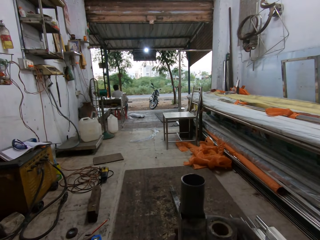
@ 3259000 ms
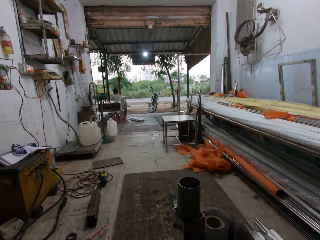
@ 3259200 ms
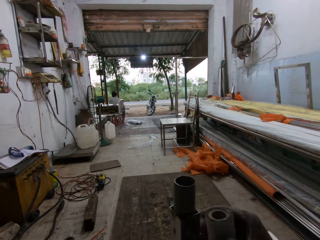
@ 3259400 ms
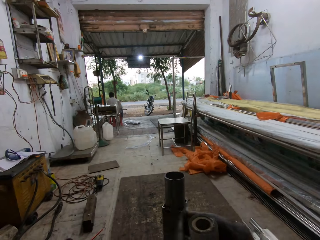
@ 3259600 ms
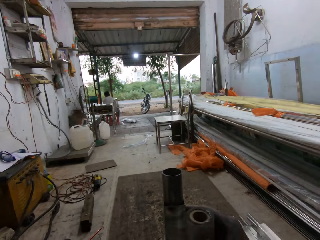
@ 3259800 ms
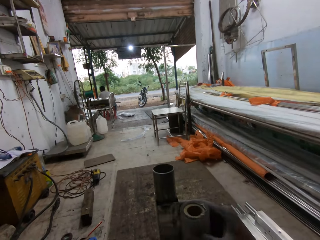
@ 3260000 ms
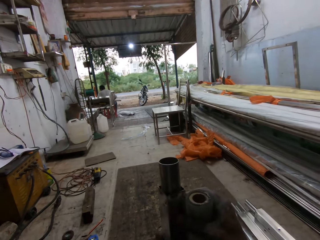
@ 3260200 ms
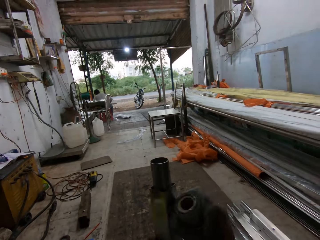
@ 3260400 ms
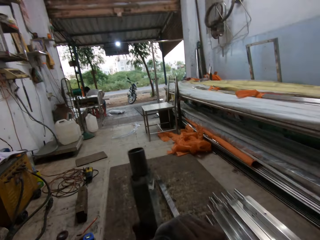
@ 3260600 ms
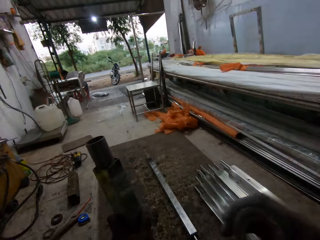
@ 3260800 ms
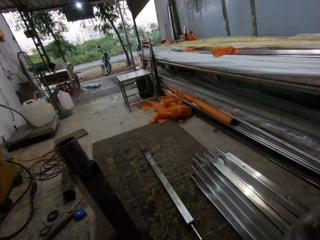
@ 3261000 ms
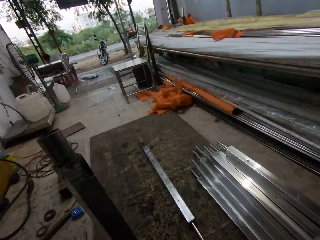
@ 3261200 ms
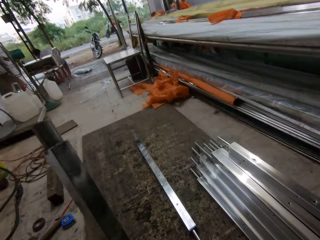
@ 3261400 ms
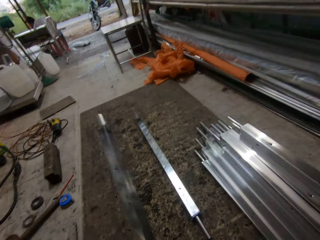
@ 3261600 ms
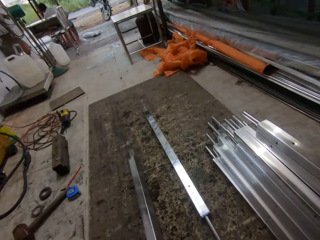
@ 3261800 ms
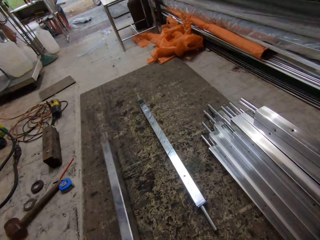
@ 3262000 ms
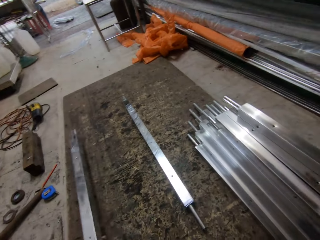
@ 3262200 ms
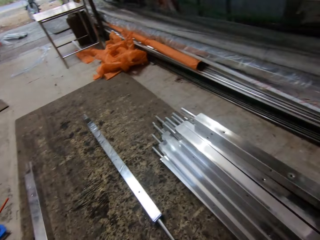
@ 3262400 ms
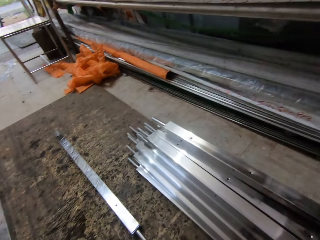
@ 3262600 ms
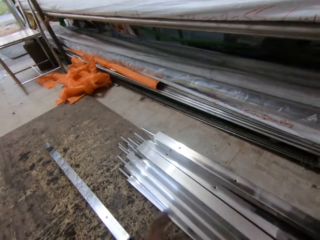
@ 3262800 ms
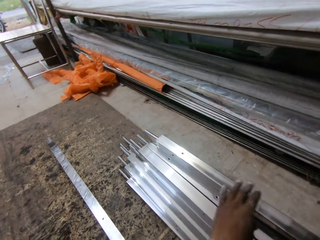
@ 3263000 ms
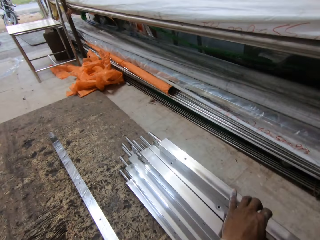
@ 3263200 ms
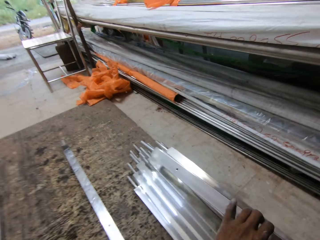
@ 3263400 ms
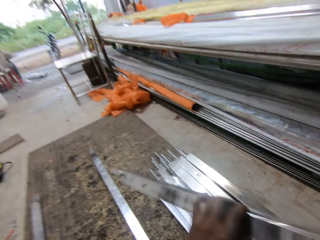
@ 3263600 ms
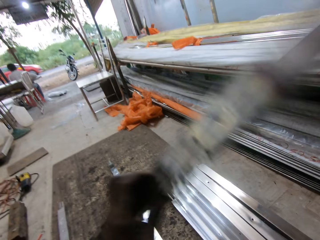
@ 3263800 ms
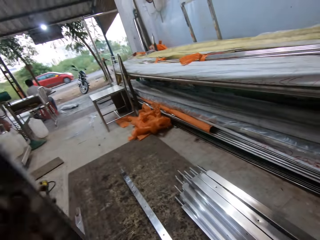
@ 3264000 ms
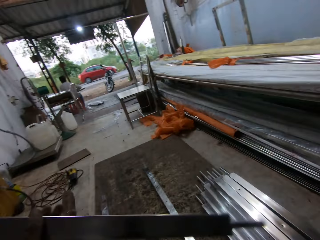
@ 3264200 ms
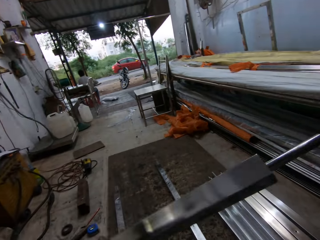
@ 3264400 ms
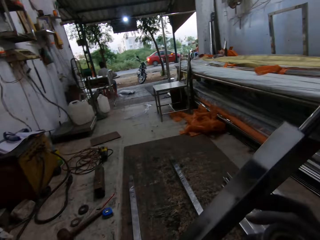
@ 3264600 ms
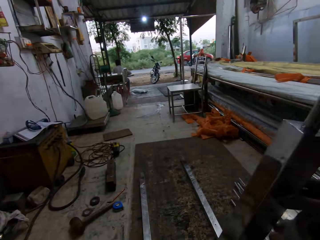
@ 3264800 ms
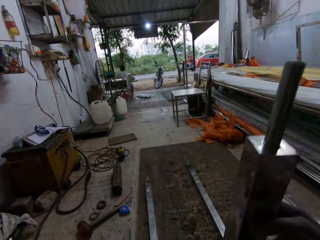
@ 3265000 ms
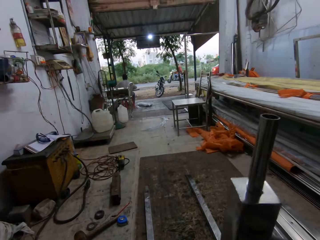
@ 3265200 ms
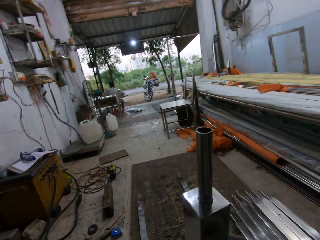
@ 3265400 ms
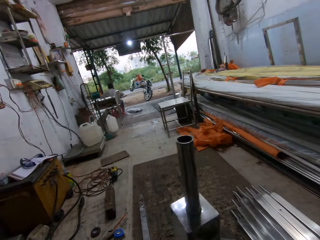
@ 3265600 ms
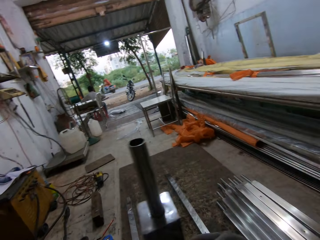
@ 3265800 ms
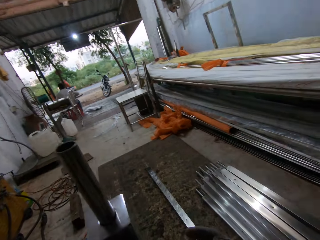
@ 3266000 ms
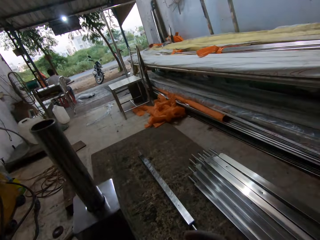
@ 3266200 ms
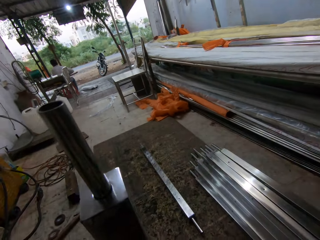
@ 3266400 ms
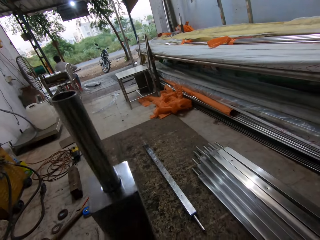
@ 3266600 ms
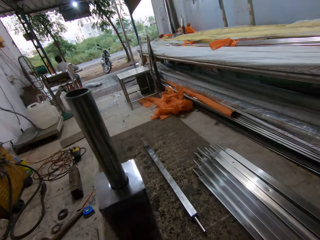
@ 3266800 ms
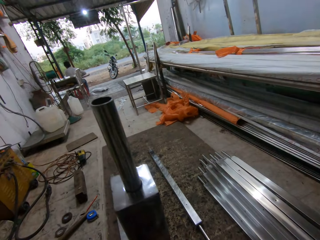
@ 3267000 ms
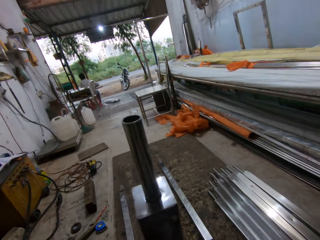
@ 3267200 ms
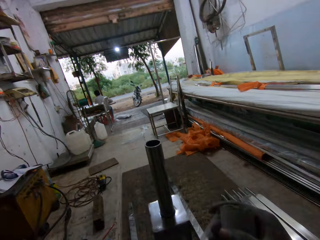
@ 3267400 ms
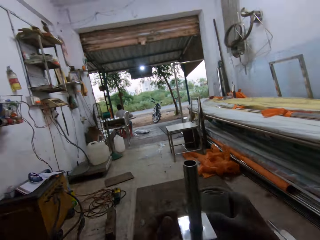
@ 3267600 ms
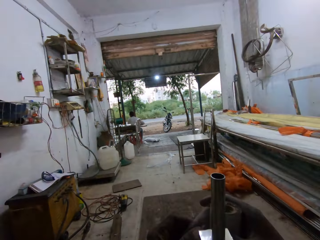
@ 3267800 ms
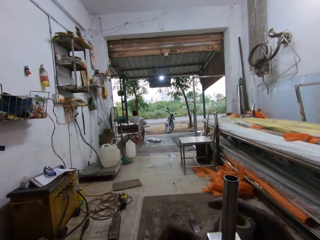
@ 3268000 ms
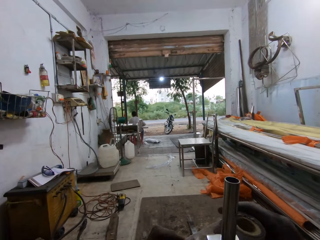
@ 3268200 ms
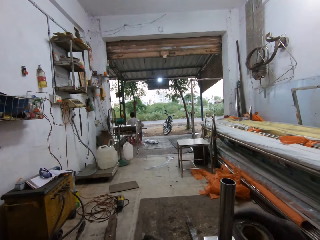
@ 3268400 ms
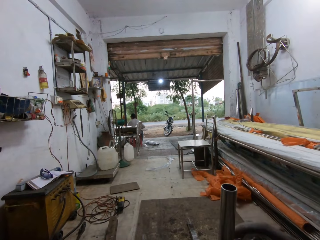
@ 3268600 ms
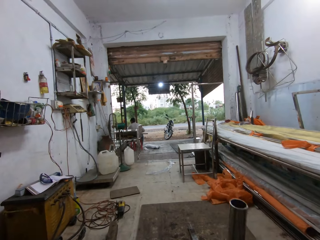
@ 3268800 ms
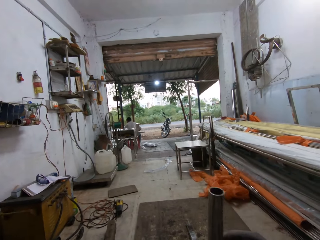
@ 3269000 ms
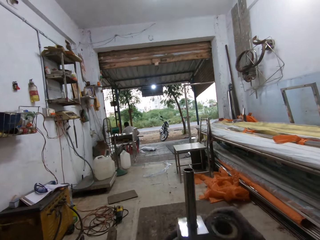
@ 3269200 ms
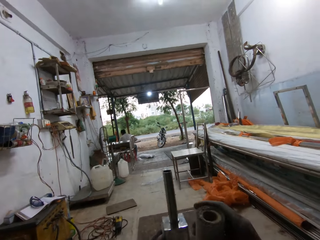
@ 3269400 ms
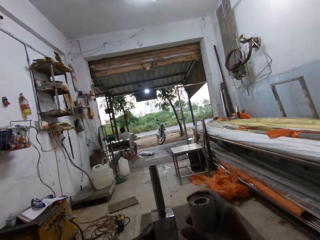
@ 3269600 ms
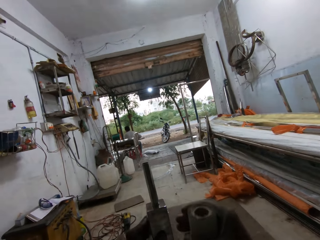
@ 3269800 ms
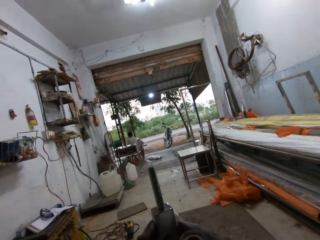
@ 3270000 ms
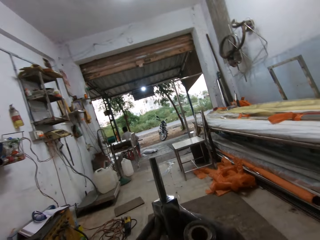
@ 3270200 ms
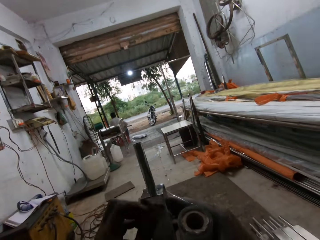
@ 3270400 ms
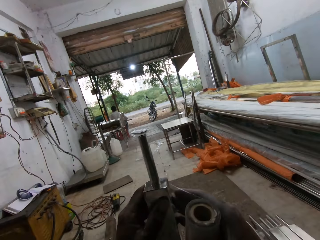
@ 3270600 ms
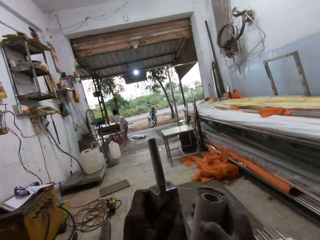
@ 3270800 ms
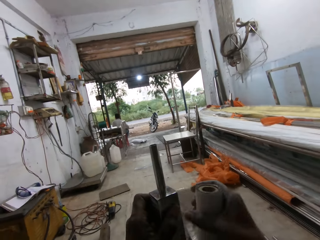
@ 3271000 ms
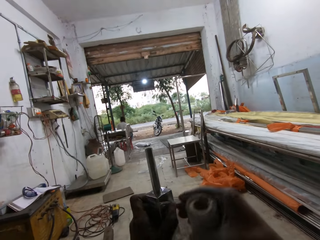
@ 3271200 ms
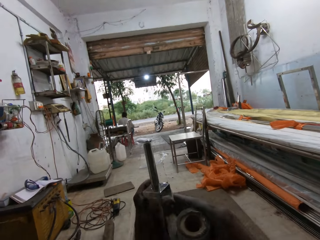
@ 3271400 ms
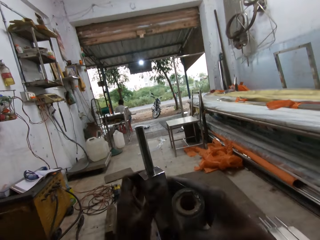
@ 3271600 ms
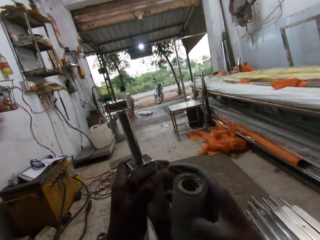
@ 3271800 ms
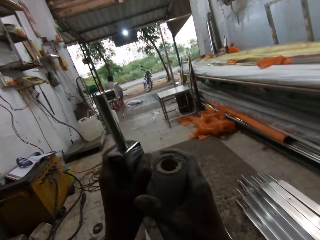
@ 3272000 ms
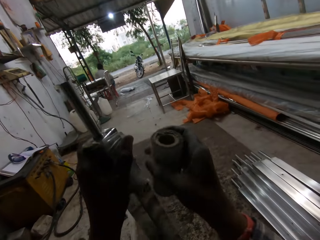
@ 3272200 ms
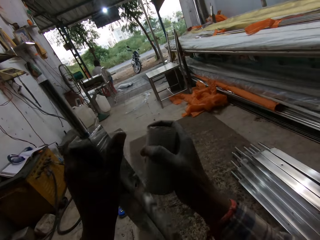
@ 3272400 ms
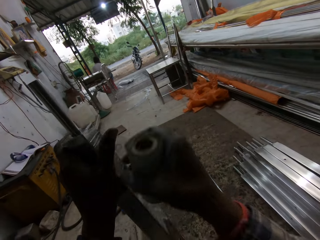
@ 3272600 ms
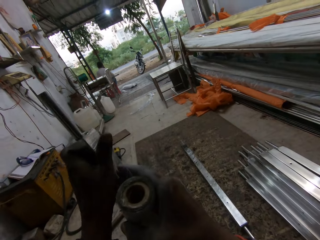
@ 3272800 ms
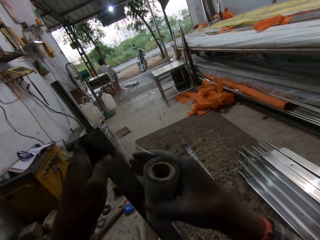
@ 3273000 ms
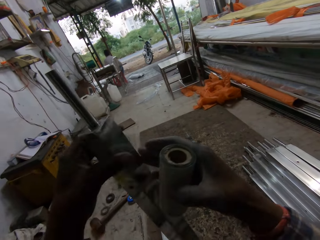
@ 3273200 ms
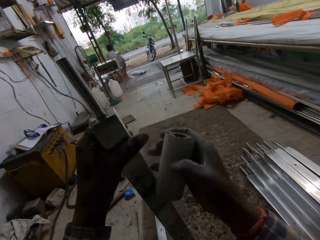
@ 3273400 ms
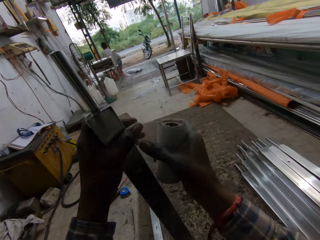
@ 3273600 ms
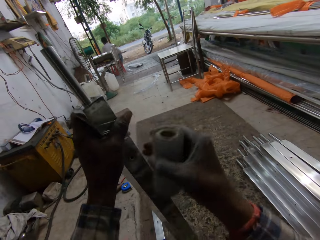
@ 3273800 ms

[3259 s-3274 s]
The camera wearer places the metal rod in his left hand on the ground. He picks the metal rod from the ground with his left hand. He flips the metal rod with both hands. He peels the masking tape with both hands. He rotates the metal rod on the ground with his left hand. He wraps the metal rod in his left hand with the masking tape in his right hand.

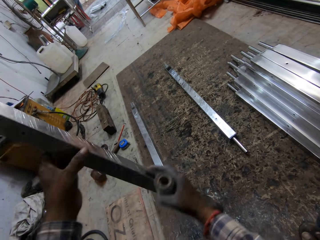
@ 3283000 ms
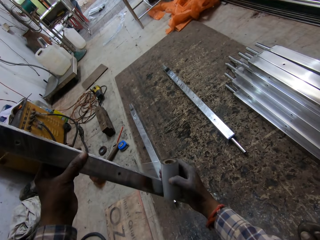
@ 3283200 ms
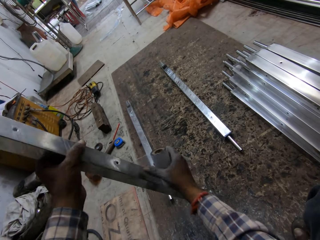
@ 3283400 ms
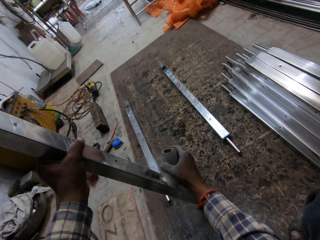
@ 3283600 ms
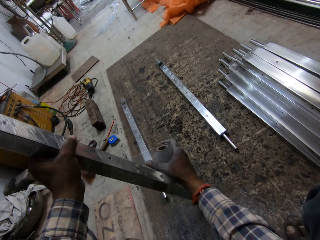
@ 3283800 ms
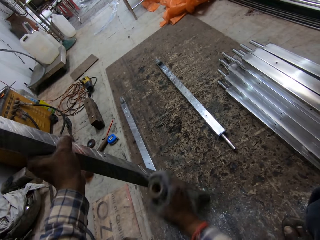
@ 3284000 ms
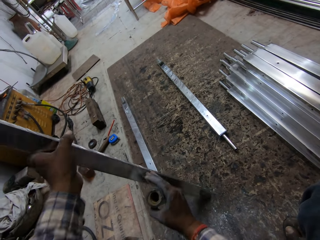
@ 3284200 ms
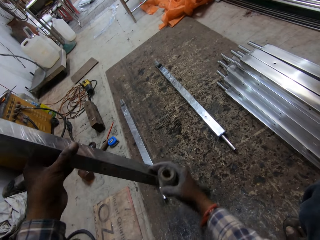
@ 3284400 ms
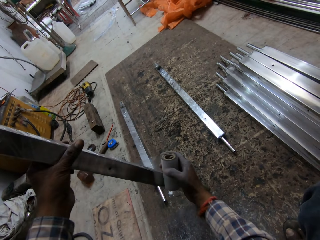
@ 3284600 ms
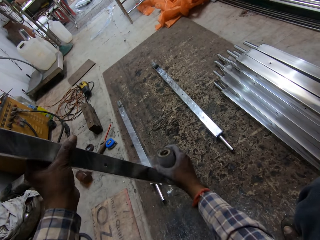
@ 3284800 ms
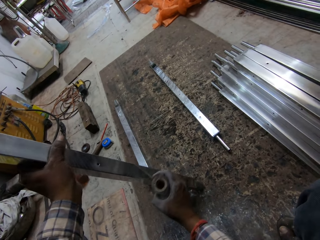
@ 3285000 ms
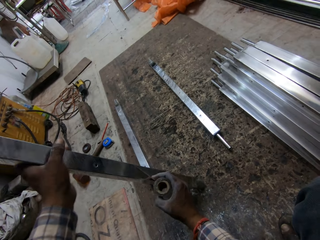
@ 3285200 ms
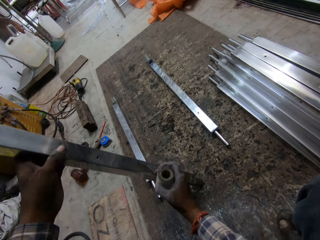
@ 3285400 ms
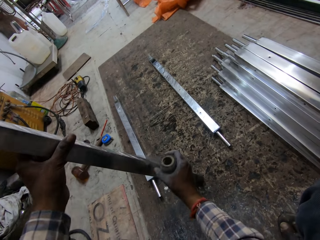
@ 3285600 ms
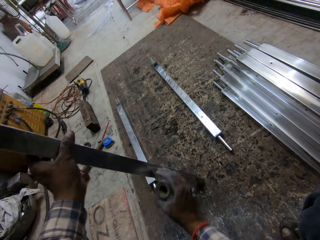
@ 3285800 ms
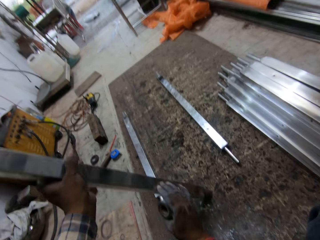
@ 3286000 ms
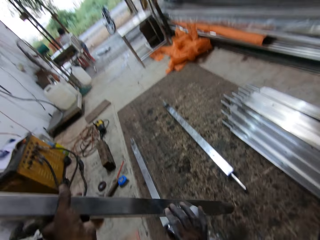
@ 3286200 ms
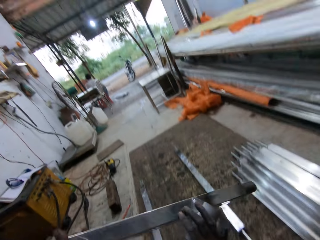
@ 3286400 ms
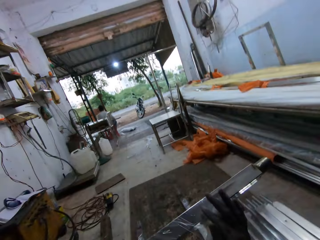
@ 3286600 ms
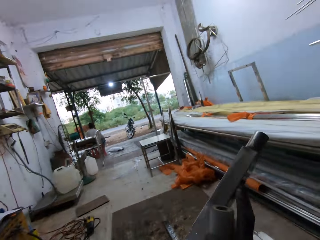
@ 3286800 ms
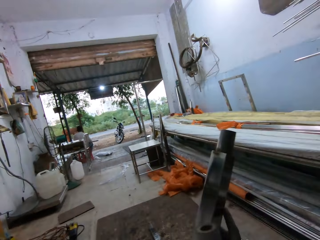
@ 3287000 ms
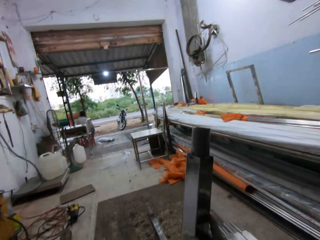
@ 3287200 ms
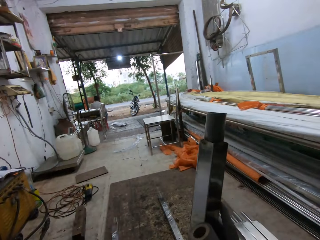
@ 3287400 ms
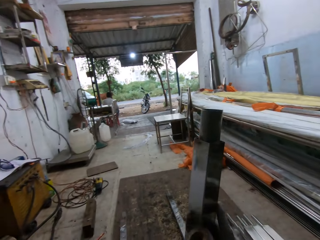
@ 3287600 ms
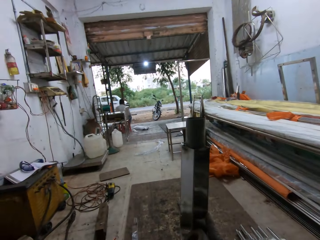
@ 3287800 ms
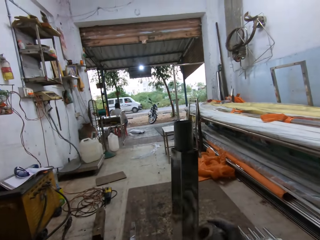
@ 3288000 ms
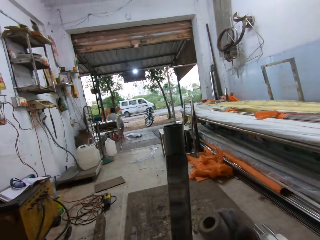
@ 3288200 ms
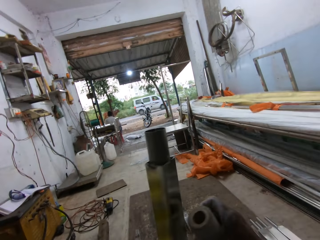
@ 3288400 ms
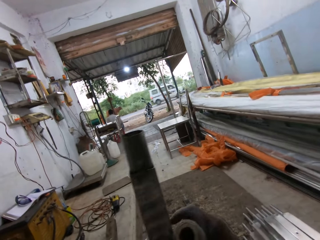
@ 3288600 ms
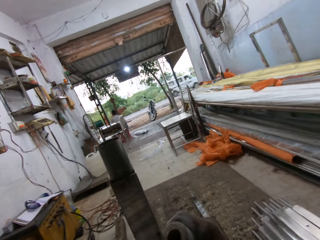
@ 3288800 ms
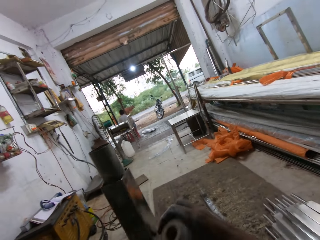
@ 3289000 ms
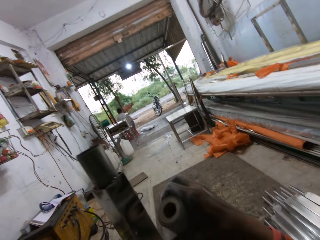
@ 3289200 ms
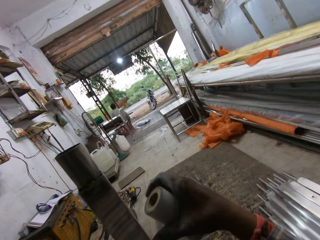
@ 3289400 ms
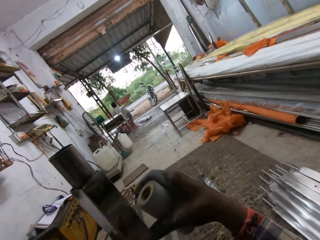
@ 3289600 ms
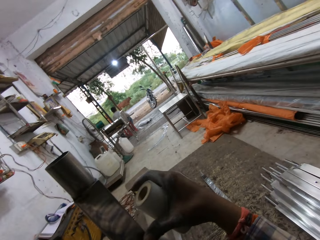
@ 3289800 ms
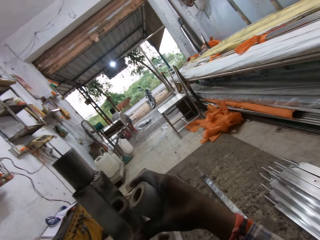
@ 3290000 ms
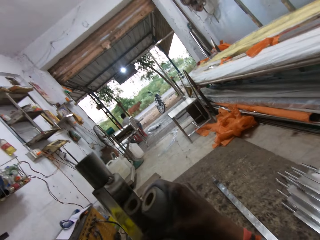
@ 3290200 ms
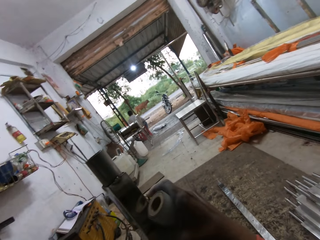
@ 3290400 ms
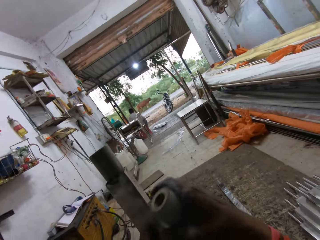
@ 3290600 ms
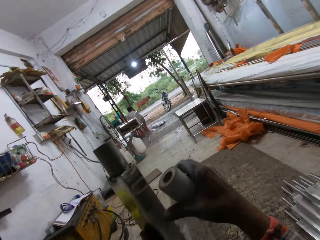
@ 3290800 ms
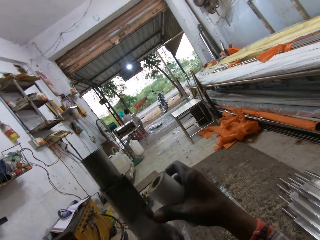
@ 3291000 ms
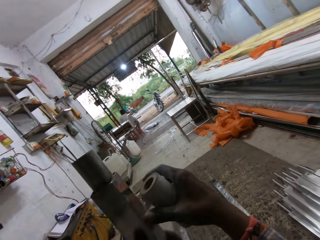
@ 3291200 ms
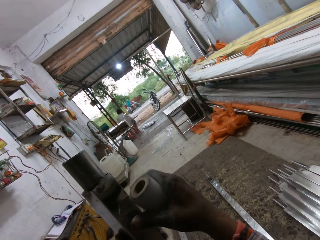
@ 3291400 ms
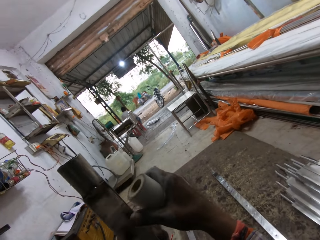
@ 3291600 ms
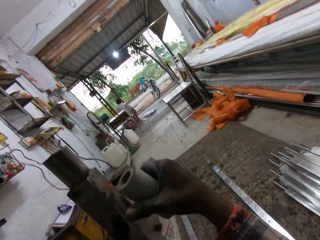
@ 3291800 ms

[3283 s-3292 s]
The camera wearer flips the metal rod with both hands. He rotates the metal rod on the ground with his left hand. He wraps the metal rod in his left hand with the masking tape in his right hand.
